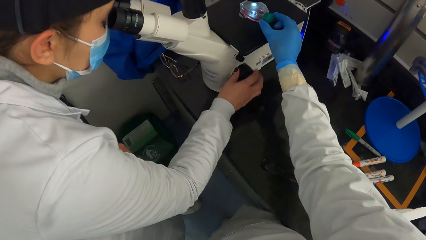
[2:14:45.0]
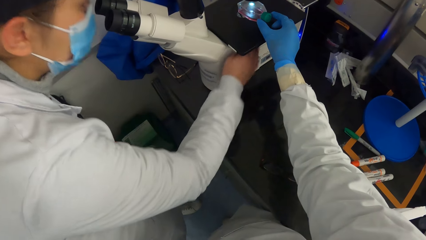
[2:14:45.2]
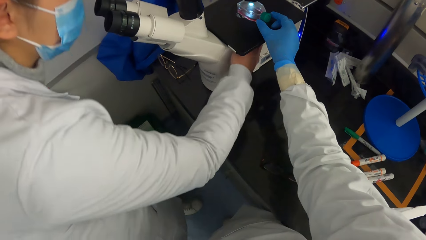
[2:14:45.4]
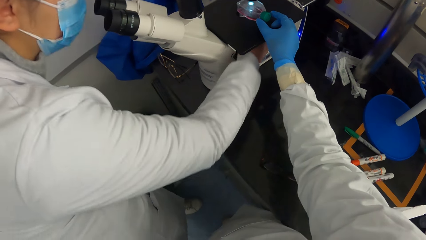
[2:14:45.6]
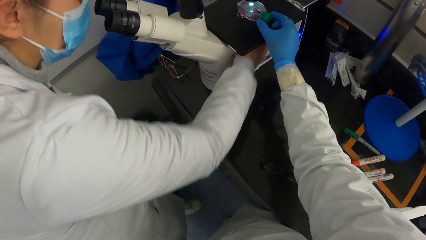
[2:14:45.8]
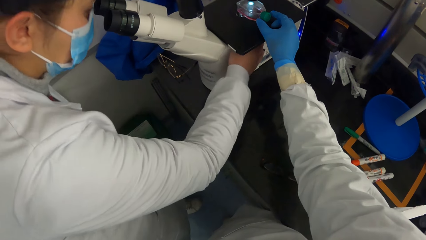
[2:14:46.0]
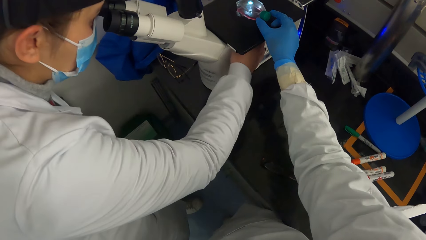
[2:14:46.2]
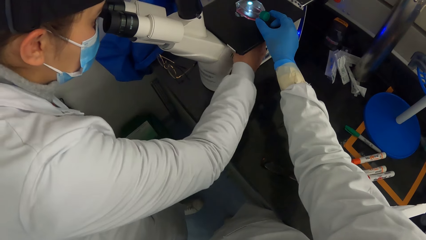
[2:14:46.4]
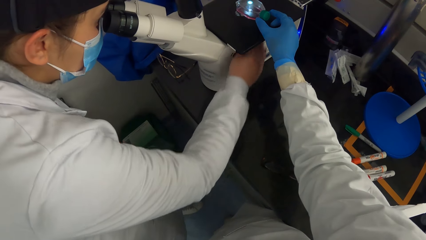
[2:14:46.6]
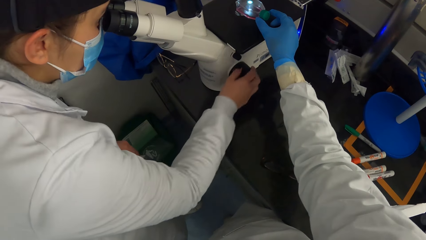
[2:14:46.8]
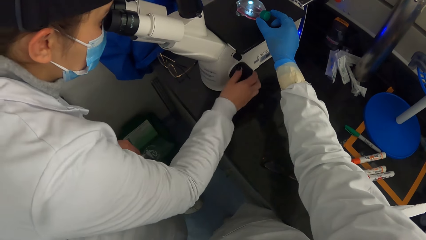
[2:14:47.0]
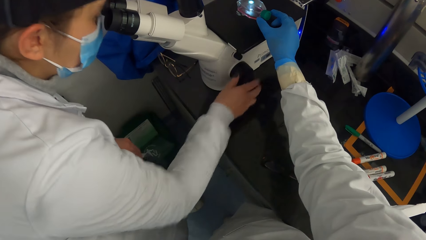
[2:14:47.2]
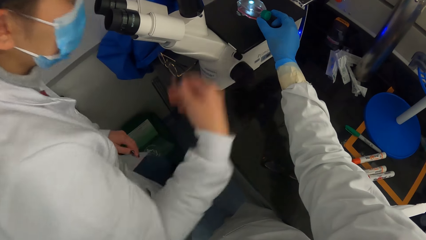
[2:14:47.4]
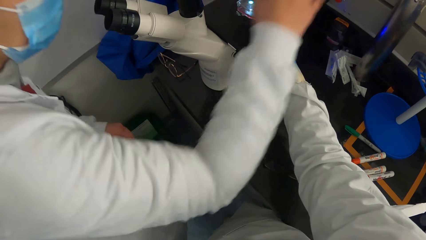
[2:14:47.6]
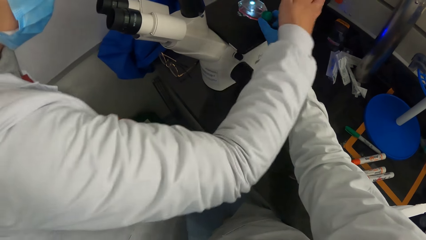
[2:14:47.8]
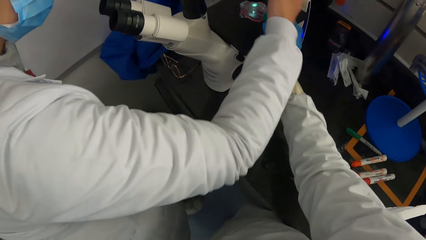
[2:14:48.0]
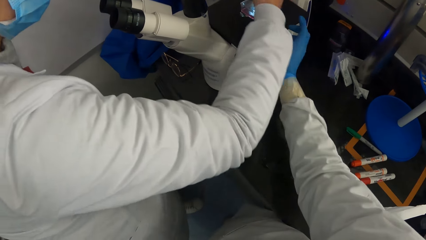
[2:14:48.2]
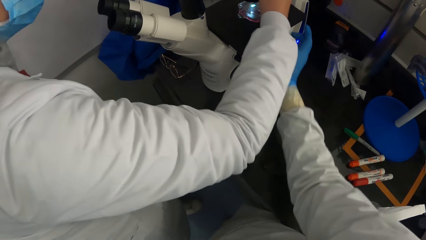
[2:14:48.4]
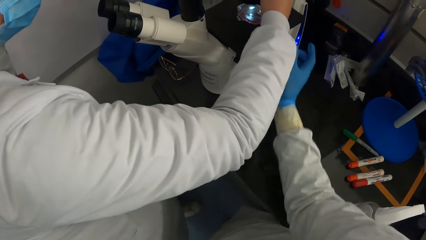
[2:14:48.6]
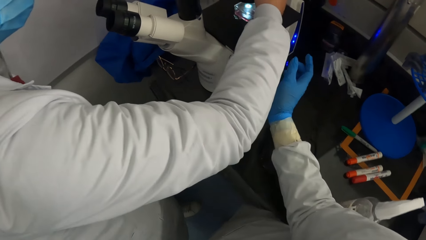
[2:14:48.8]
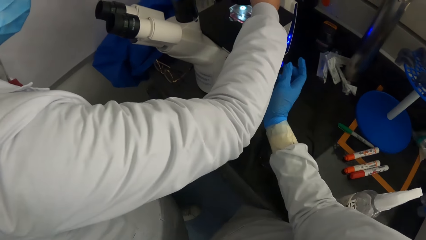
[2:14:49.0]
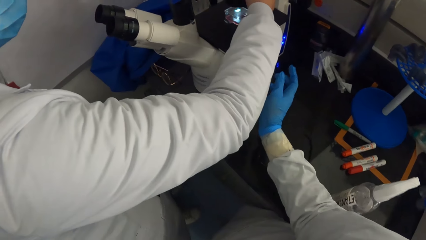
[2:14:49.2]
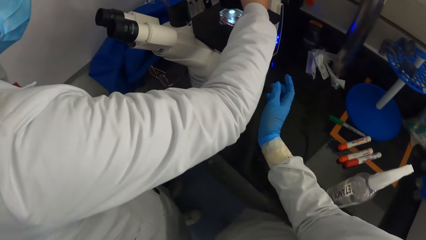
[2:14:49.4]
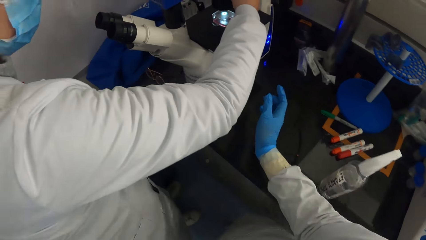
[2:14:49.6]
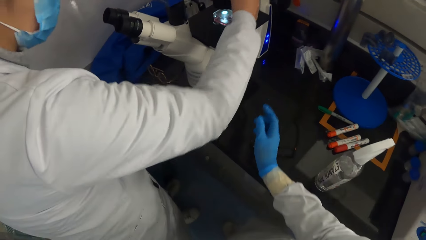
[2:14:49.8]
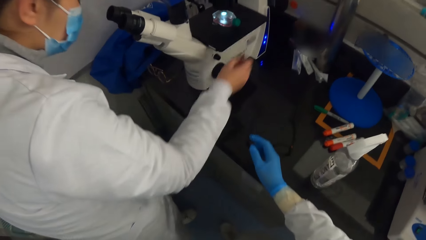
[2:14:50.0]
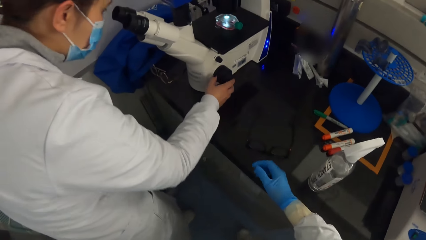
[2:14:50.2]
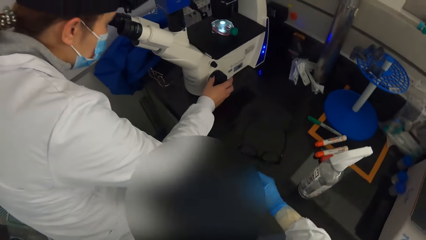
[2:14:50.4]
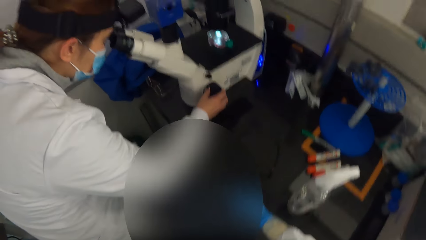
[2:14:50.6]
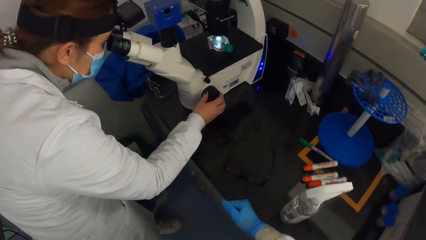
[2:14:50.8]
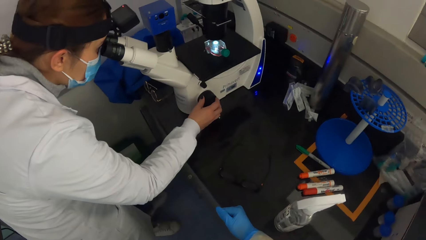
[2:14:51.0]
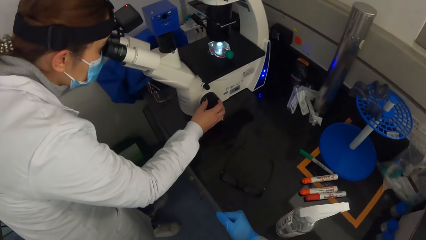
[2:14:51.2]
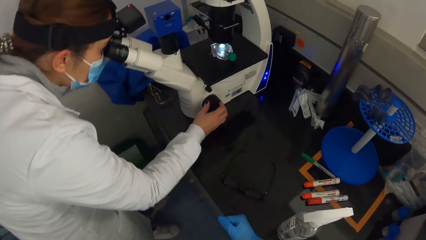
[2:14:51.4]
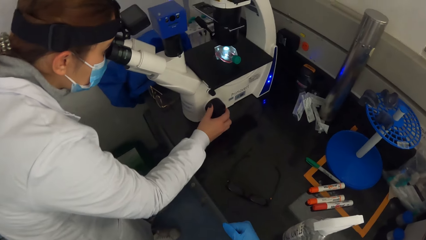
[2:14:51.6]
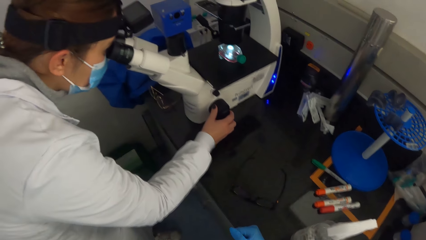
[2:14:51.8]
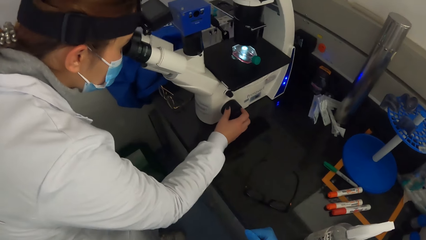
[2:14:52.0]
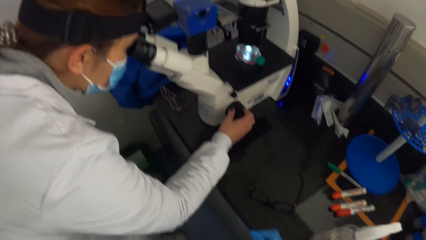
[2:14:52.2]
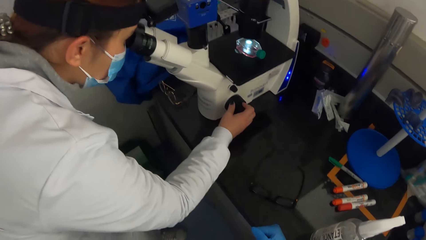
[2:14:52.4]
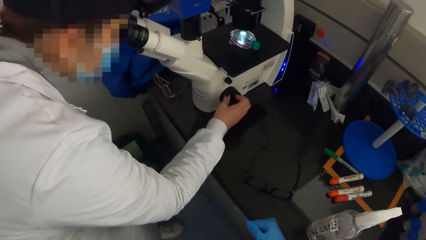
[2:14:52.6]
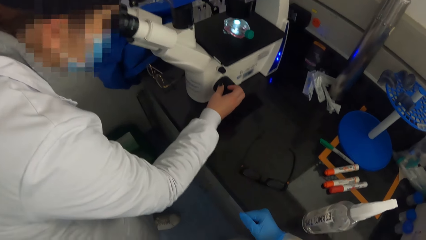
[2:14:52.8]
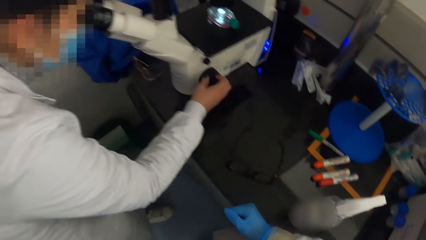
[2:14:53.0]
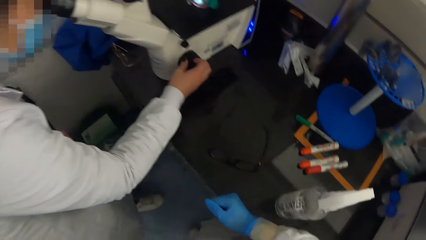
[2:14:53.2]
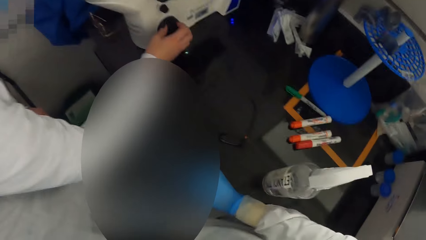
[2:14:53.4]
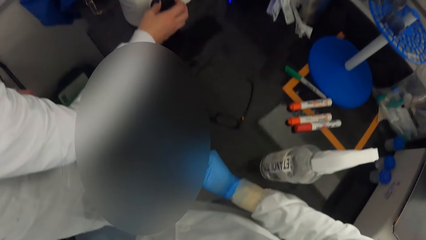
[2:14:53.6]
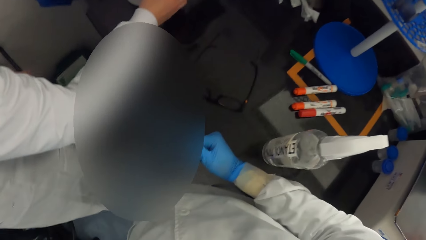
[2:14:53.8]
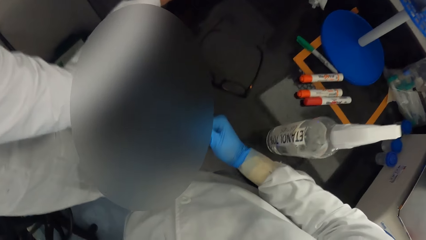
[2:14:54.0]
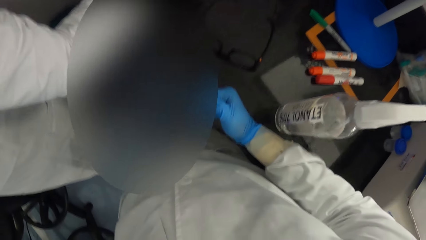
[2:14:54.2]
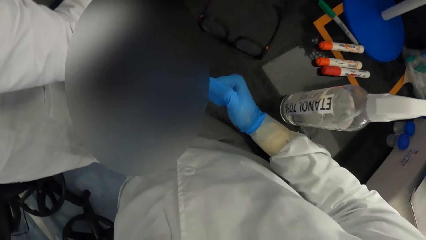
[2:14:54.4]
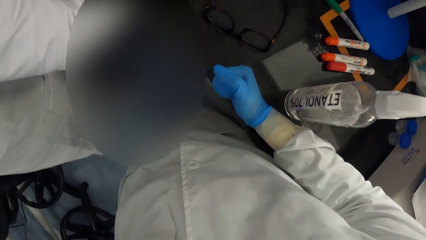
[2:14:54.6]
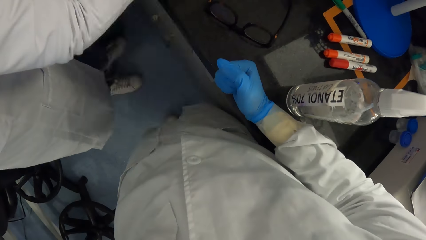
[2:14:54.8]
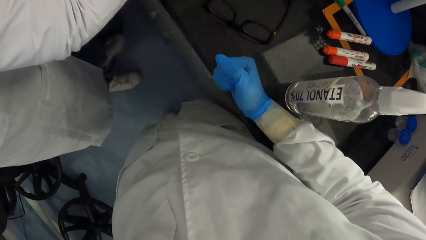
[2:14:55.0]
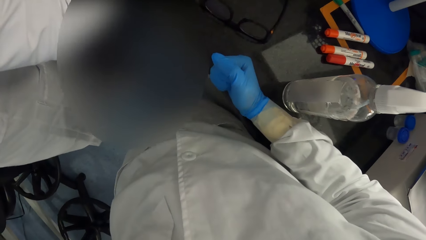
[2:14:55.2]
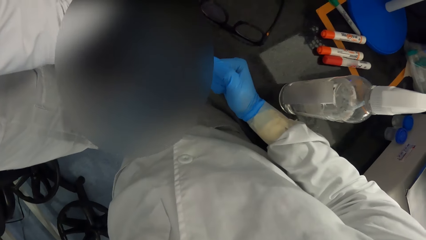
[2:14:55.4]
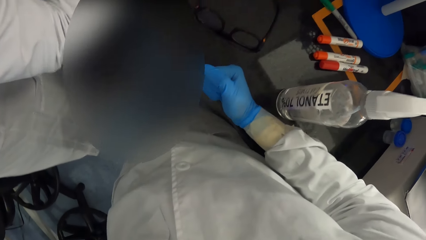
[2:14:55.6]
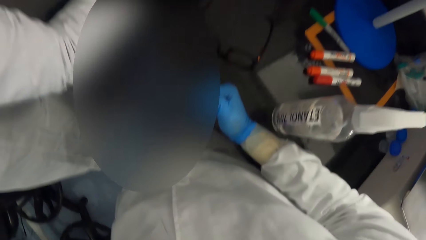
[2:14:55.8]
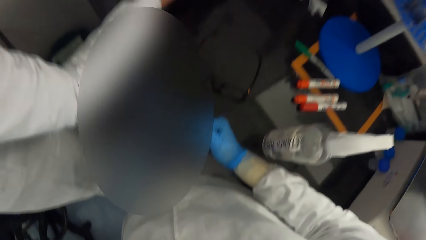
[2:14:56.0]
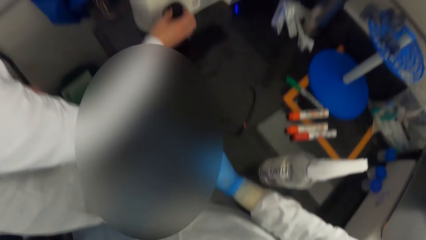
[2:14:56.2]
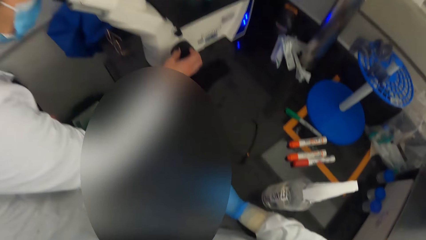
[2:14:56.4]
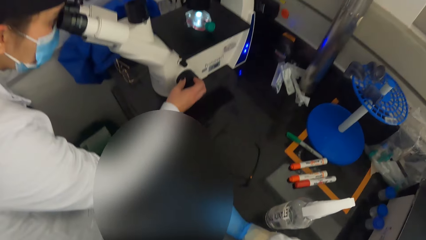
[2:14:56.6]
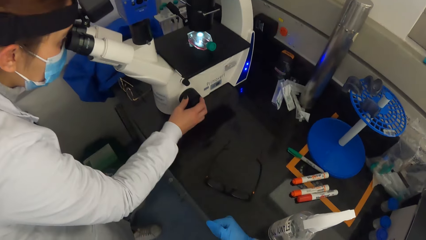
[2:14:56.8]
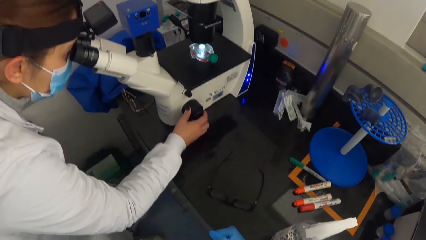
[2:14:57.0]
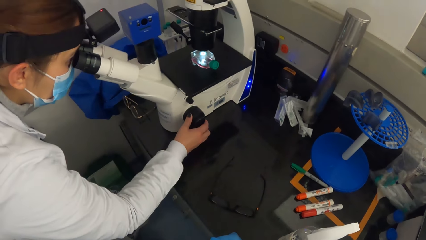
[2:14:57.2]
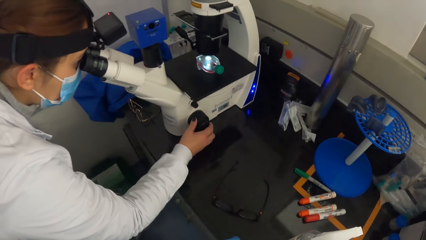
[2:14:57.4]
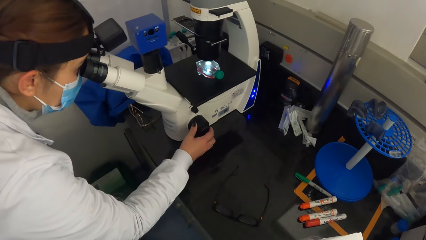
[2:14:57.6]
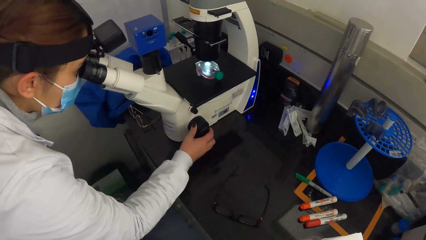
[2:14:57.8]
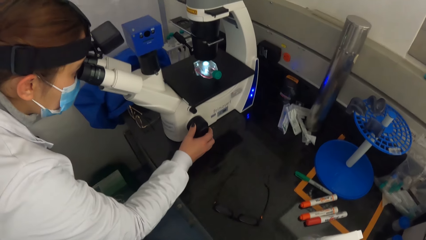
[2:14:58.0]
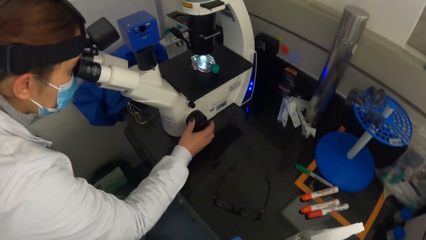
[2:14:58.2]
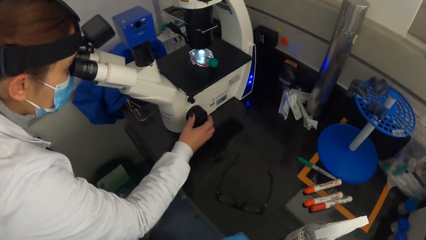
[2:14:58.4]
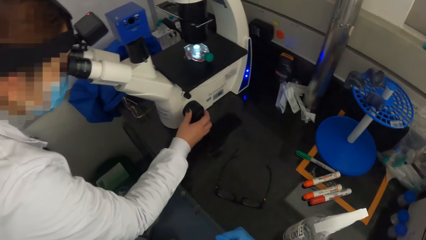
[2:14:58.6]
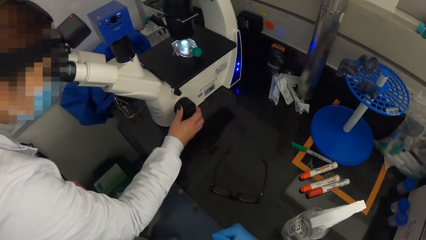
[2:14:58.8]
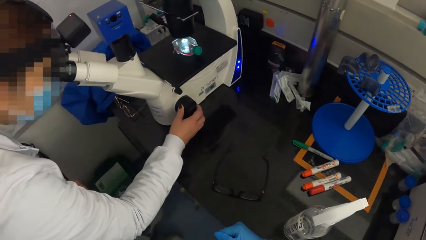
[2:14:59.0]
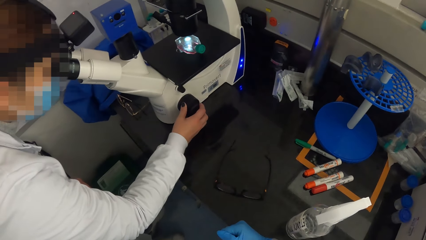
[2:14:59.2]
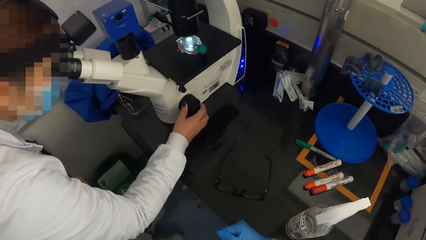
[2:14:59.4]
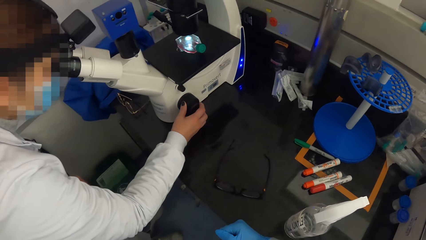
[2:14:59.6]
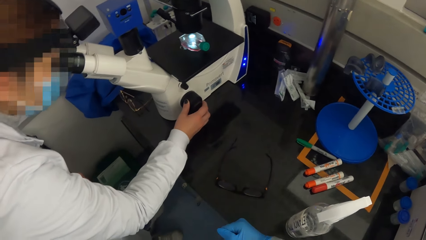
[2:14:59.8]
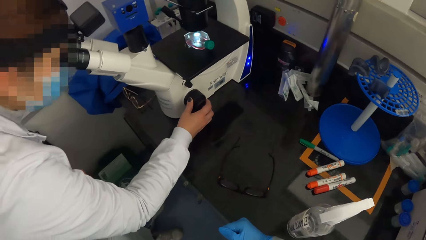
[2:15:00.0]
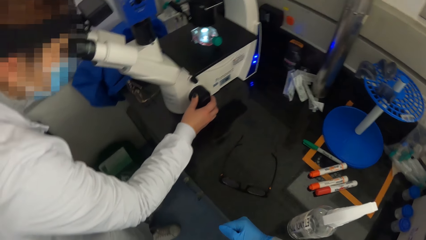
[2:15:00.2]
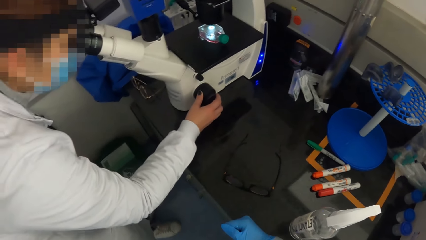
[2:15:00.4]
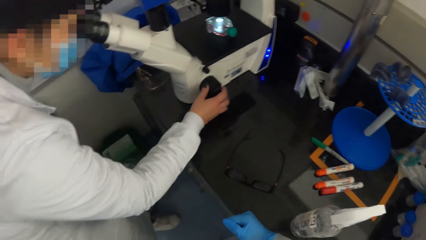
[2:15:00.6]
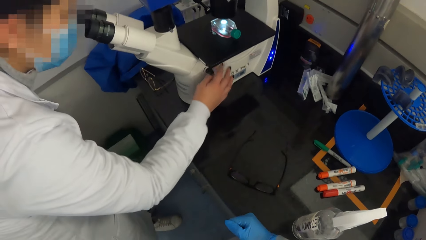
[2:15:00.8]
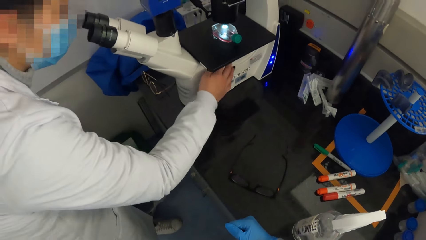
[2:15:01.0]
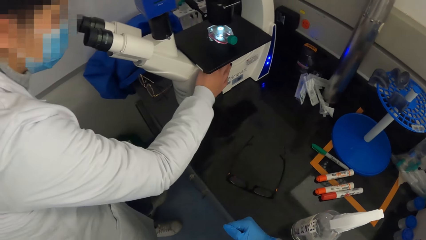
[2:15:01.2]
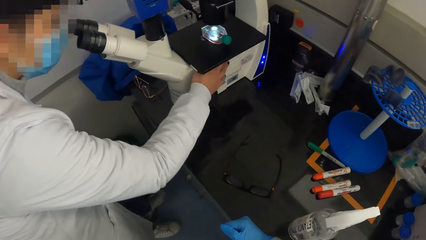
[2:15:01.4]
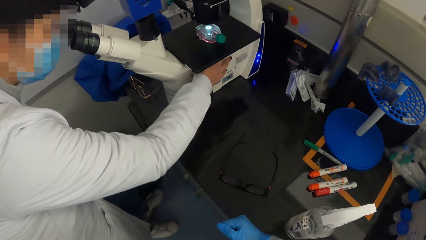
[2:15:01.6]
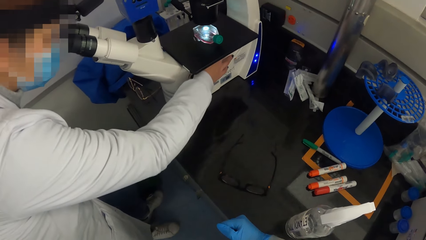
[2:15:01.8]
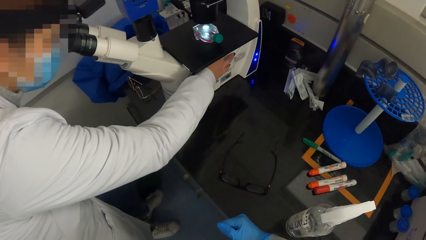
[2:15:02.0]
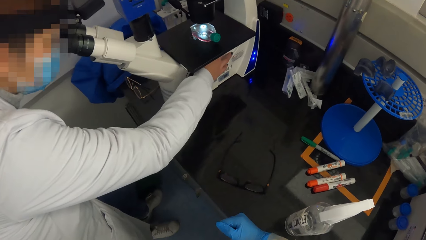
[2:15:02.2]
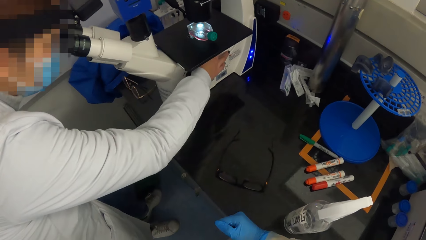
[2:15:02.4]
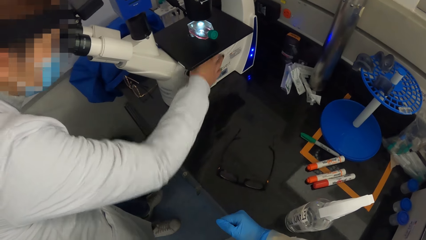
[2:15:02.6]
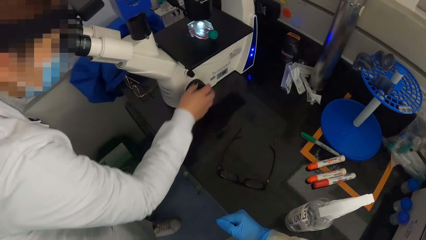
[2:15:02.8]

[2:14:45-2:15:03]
The woman adjusts the illuminator of the microscope with her right hand. She adjusts the coarse focus of the microscope with her right hand. She pushes the plate of the microscope with her right hand. The camera wearer lets go of something. She places her right hand onto the table. The woman adjusts the coarse focus of the microscope with her right hand. She looks into the eyecups of the microscope. She adjusts the illuminator of the microscope with her right hand.
